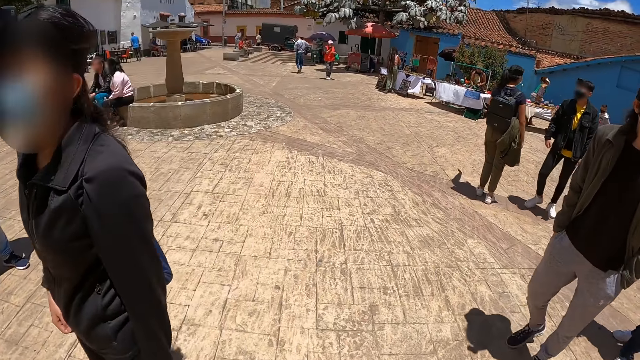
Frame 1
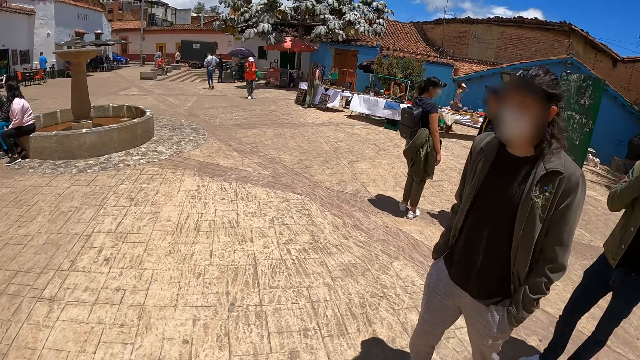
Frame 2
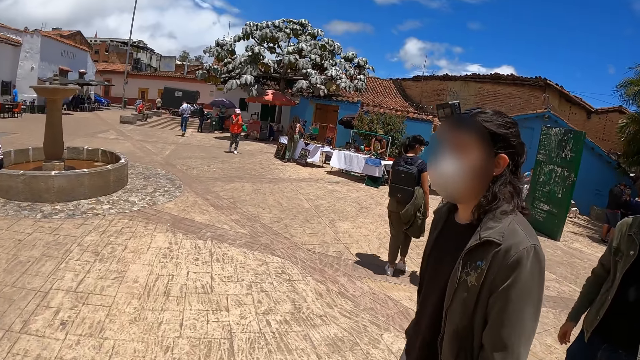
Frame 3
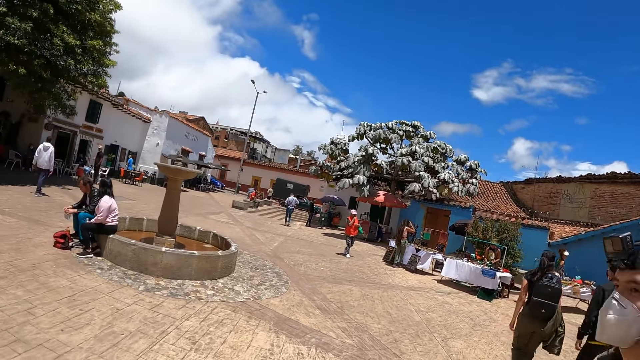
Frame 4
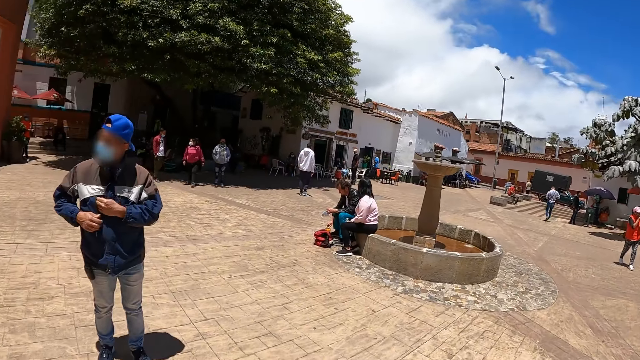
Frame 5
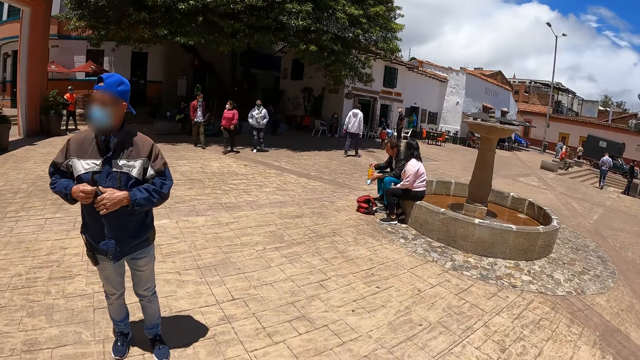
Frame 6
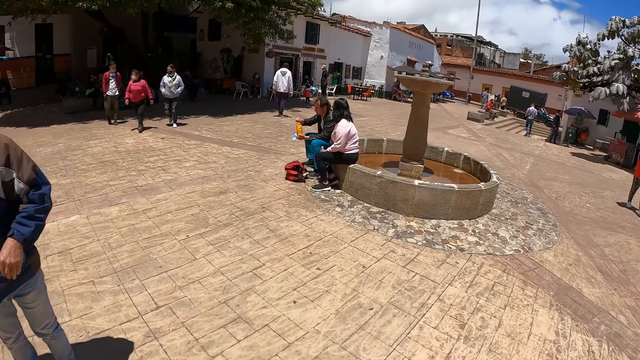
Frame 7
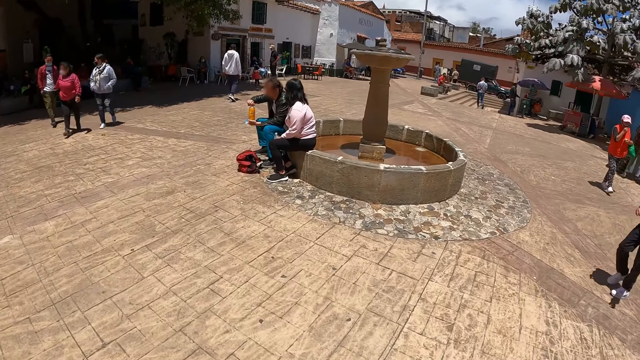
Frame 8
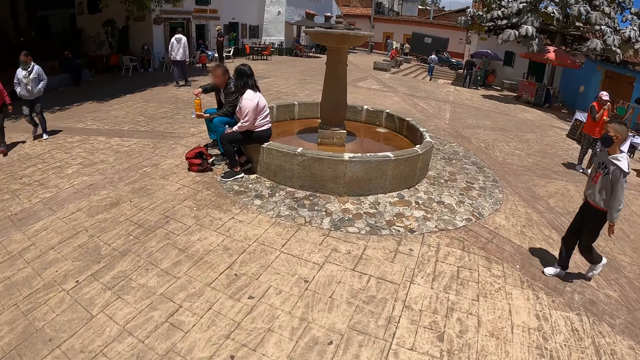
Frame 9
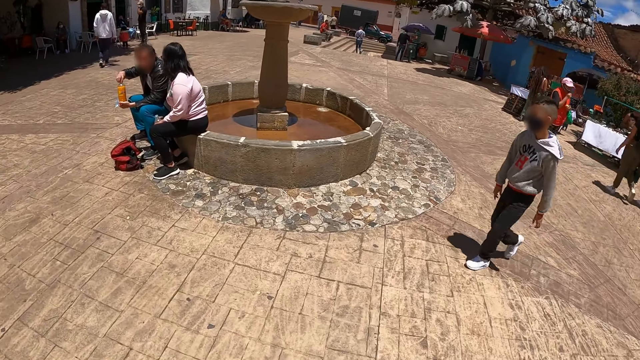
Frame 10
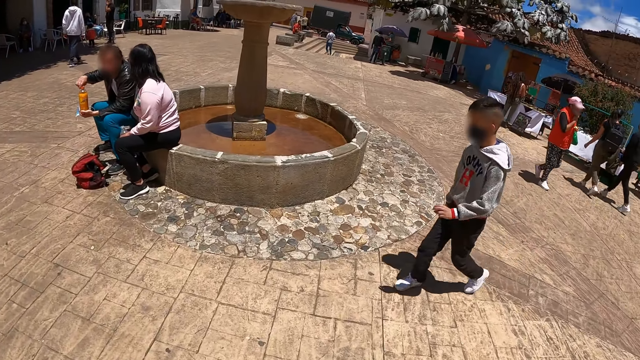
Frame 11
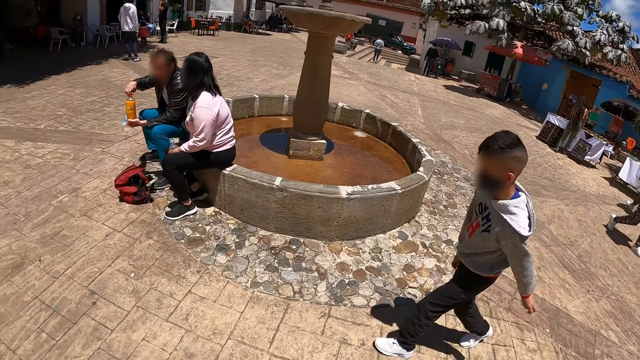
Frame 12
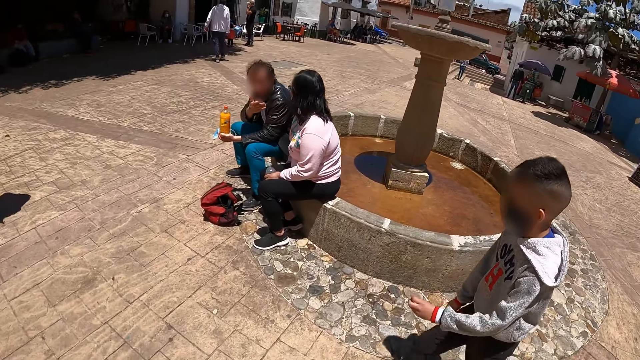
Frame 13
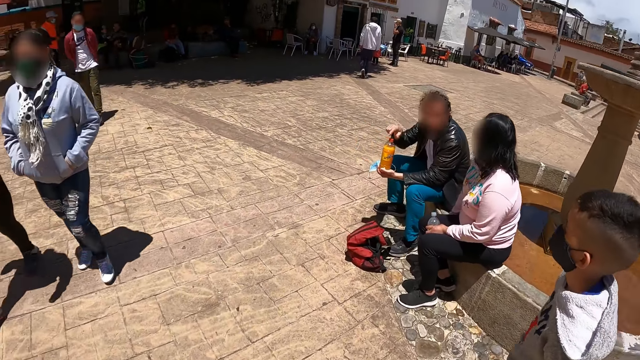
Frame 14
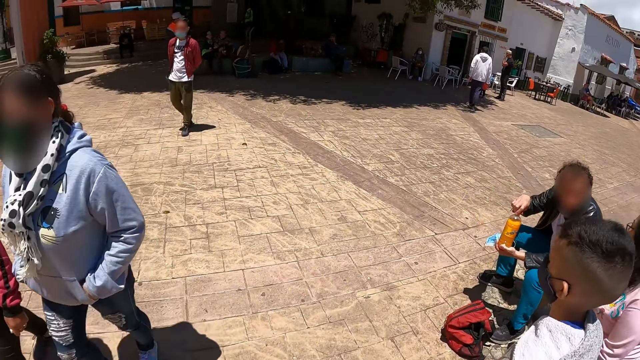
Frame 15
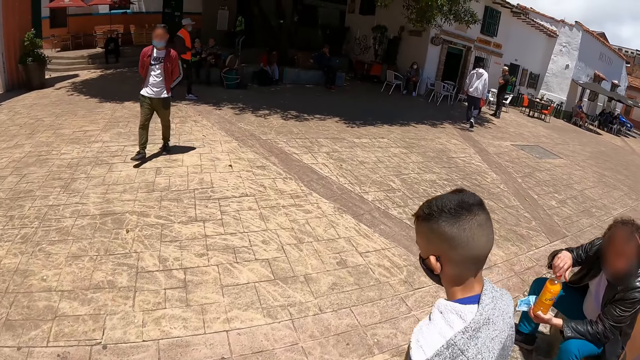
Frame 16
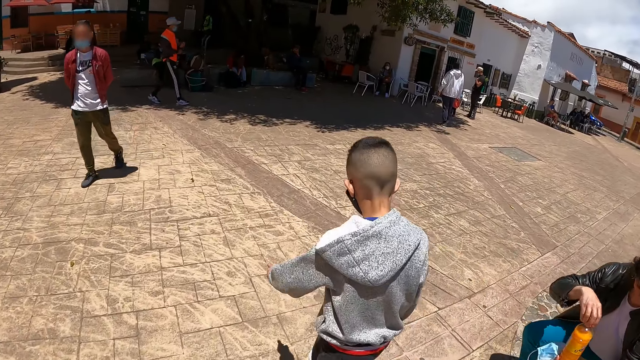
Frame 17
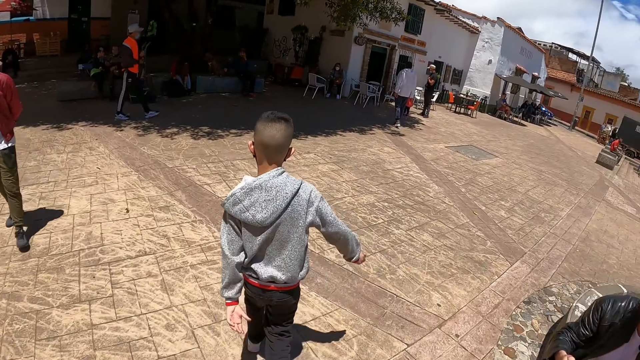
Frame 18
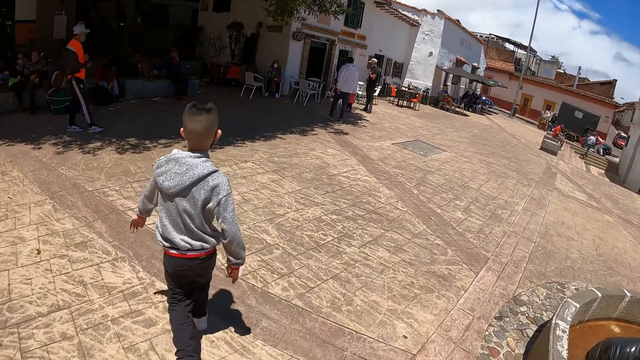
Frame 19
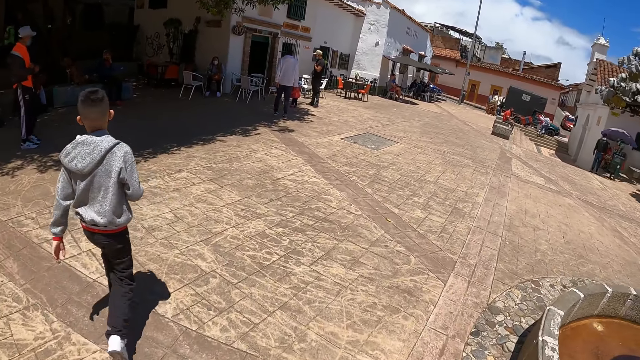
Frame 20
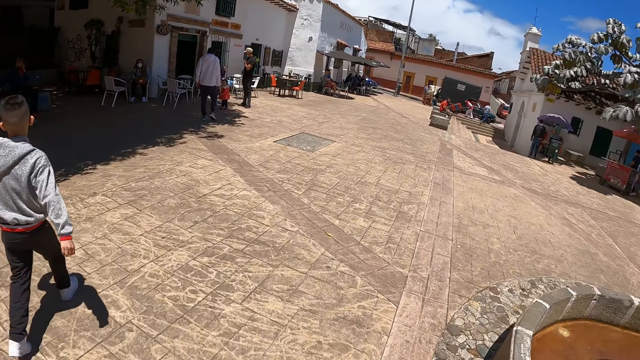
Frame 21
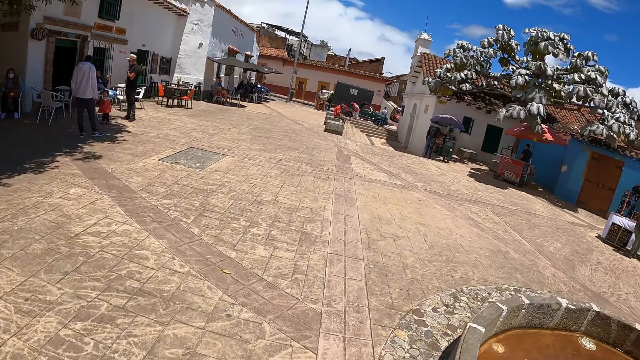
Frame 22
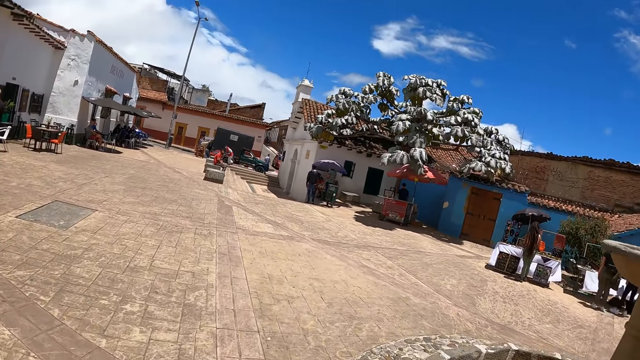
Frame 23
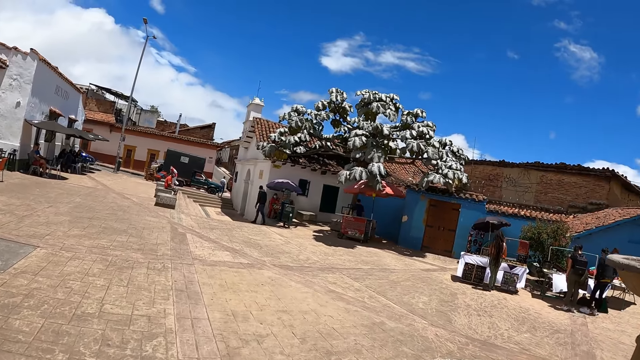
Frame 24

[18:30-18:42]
The camera wearer looks at someone. They look around the area. They walk around the area. They walk at the road.

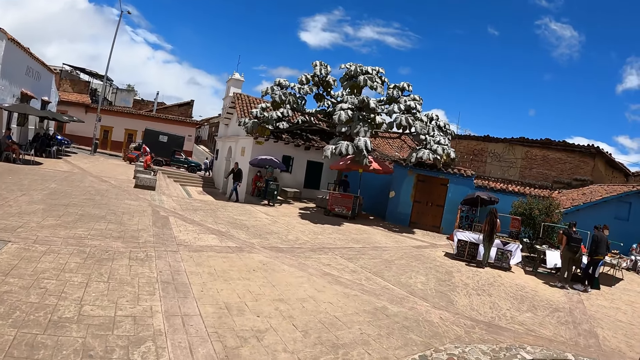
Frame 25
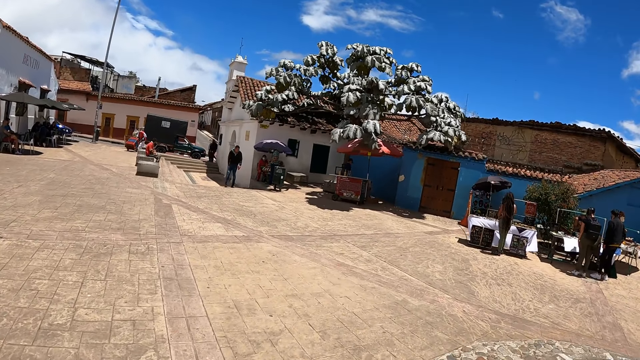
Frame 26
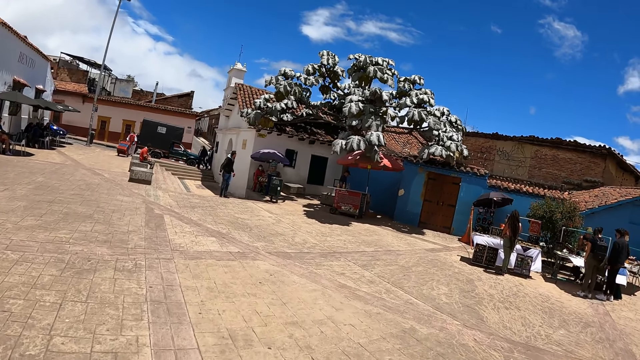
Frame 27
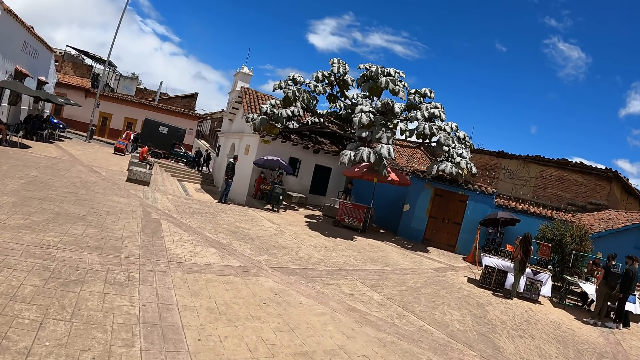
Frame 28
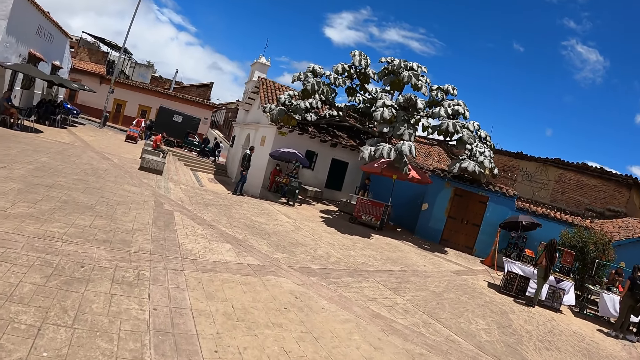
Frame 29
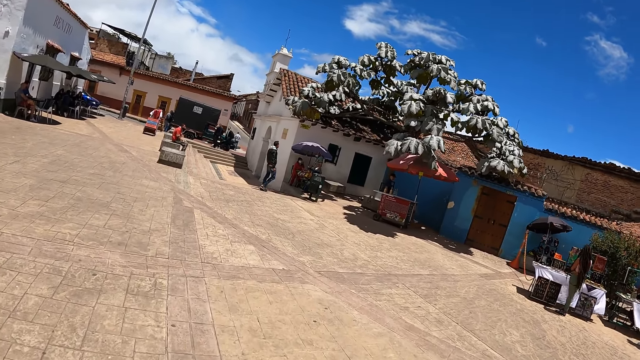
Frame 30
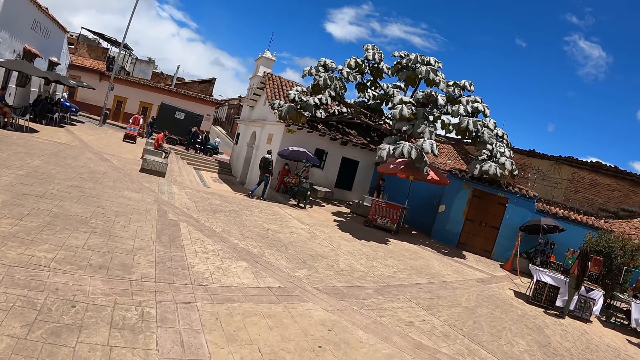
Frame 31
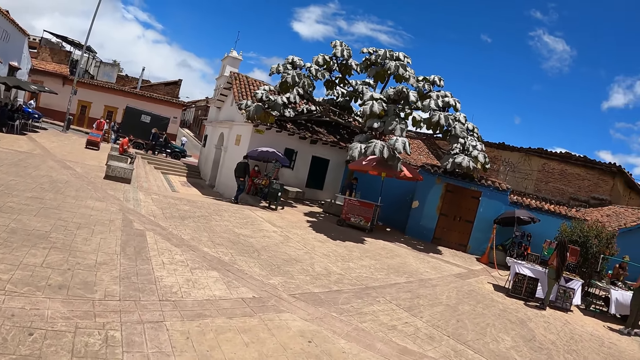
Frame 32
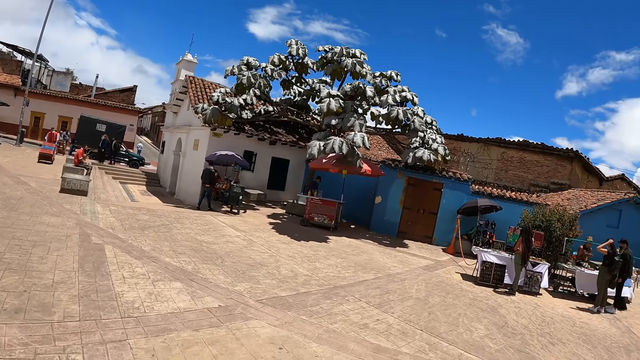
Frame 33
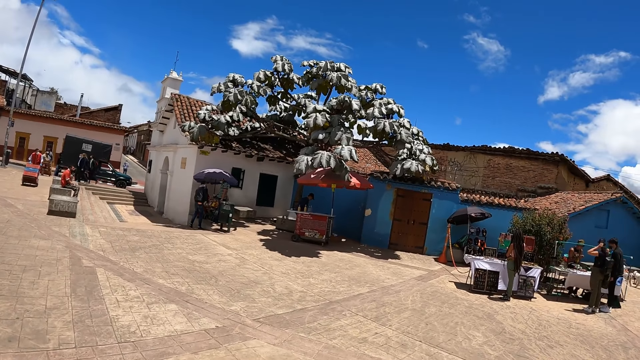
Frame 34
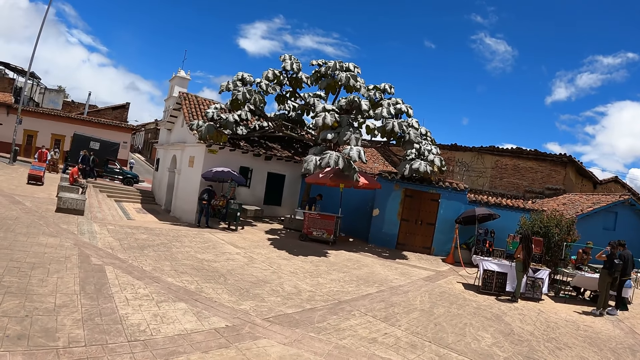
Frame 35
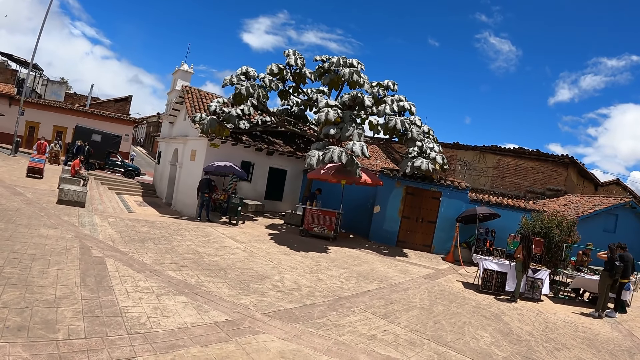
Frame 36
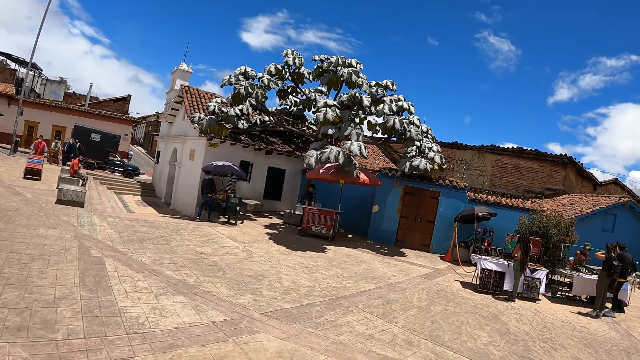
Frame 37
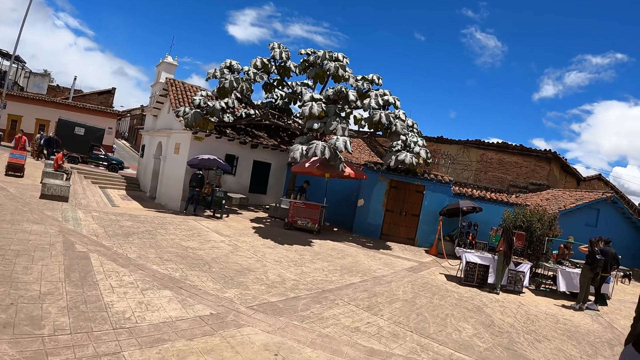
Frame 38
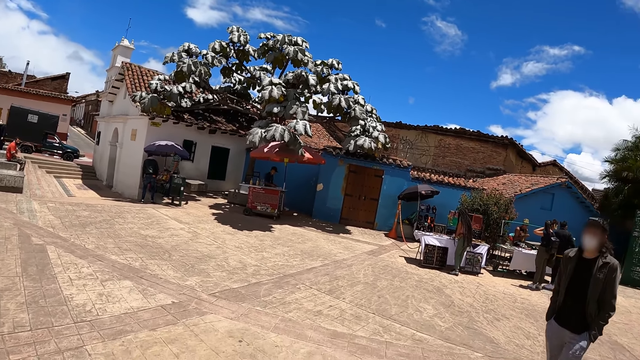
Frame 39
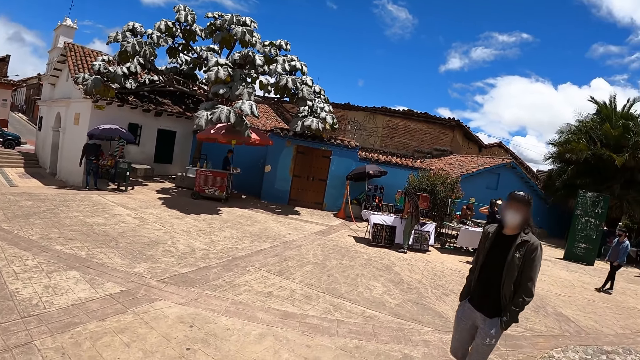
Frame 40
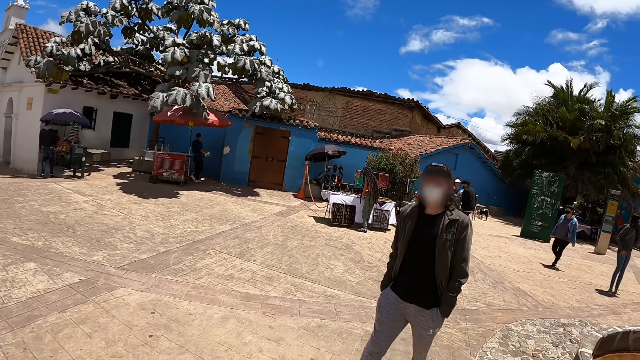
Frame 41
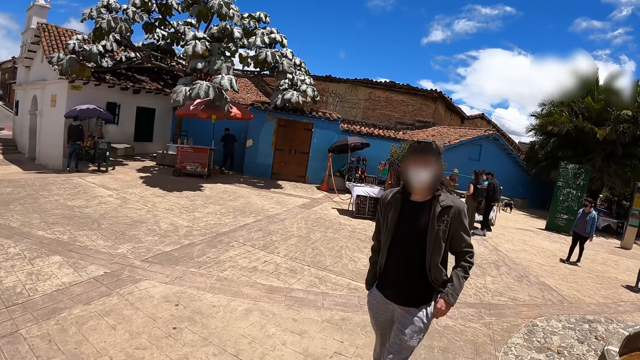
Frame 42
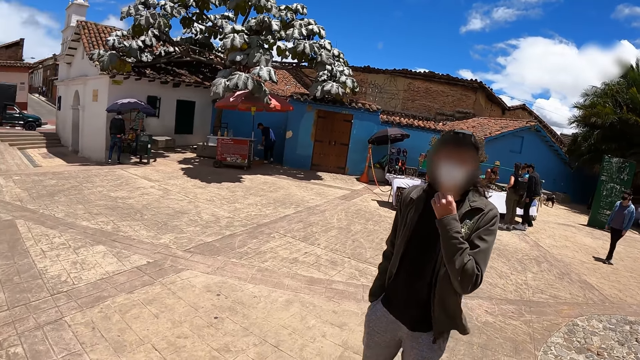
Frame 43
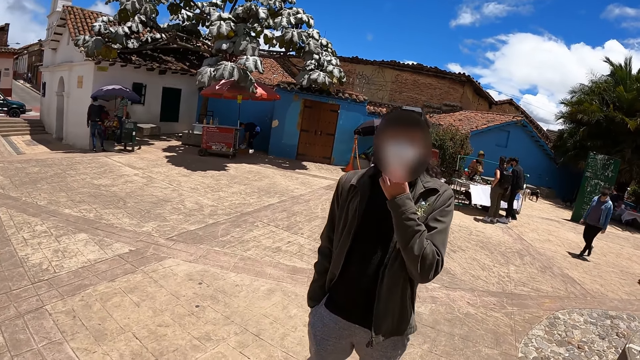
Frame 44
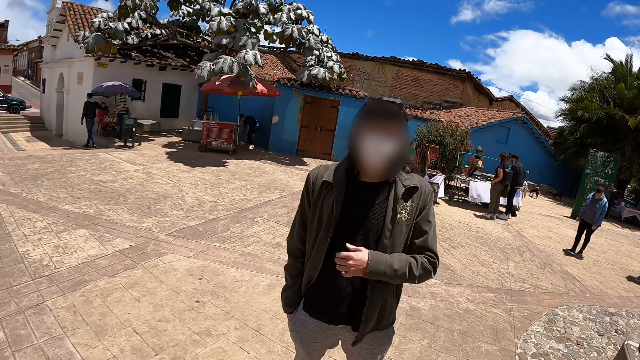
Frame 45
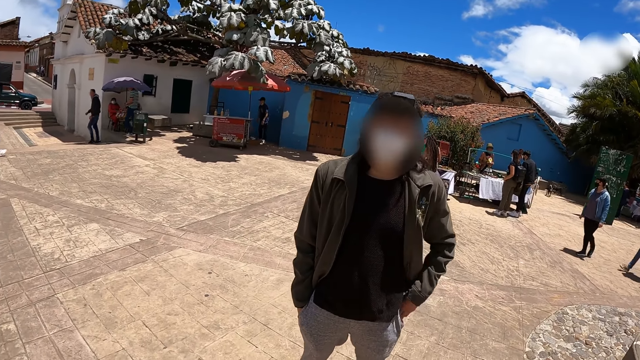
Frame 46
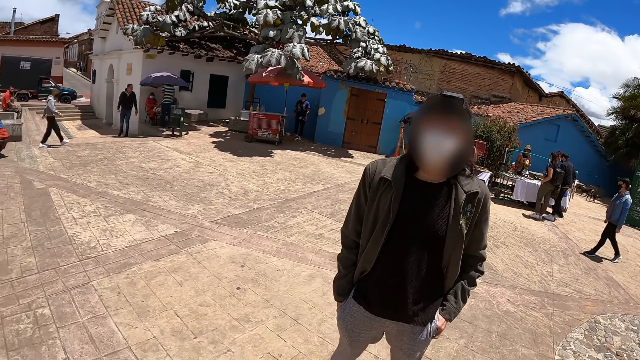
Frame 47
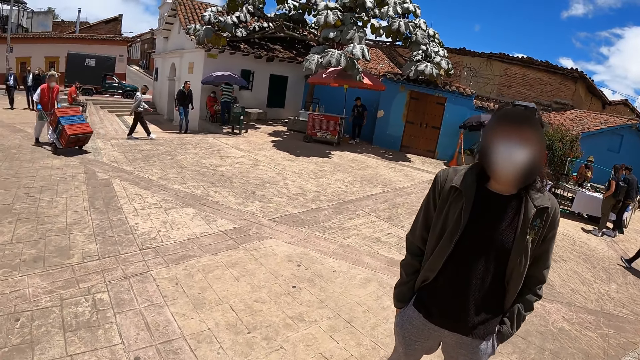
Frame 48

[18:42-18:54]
A man looks at the camera wearer. The camera wearer looks at the man. The man adjusts his hand. The man looks at the camera wearer. The camera wearer looks at the man.
